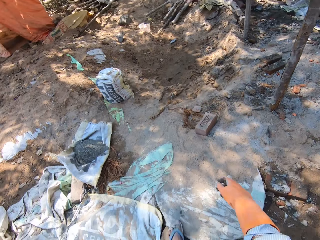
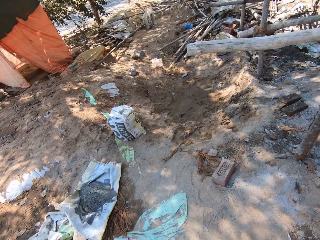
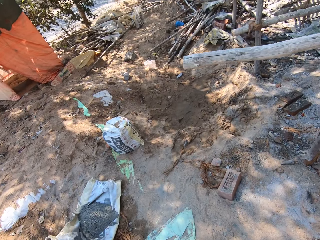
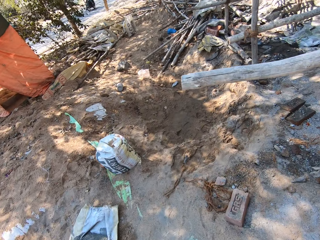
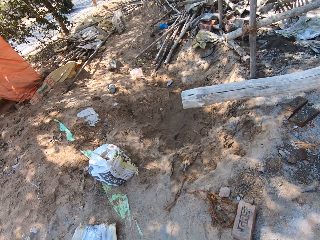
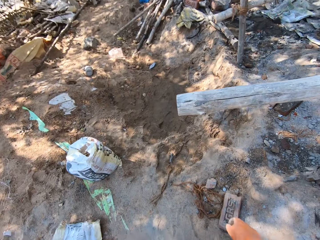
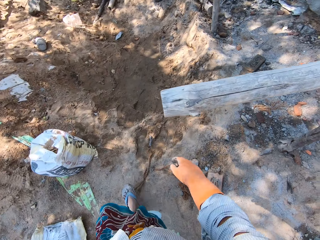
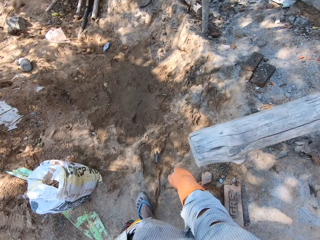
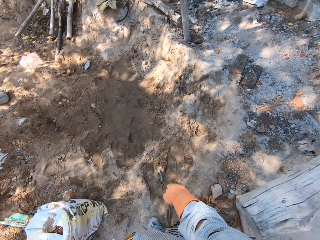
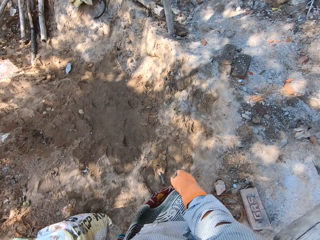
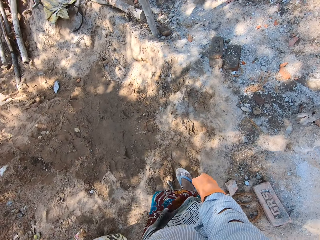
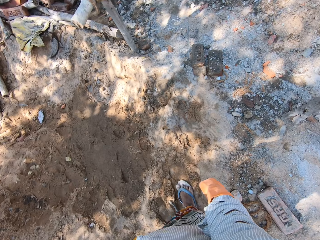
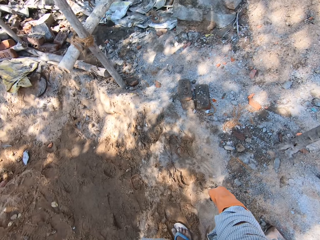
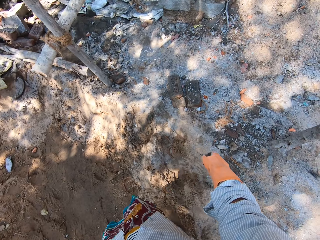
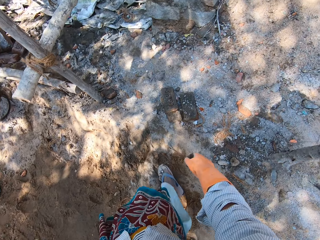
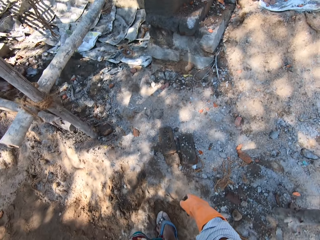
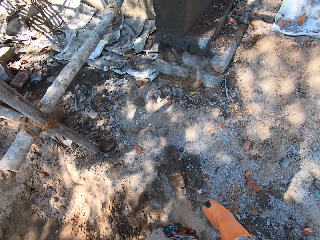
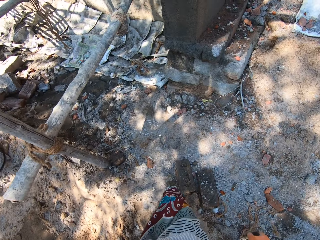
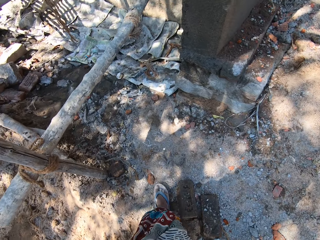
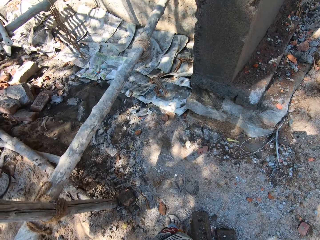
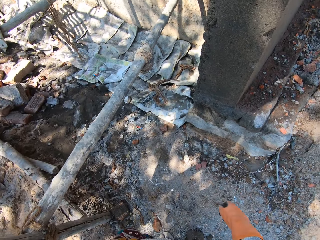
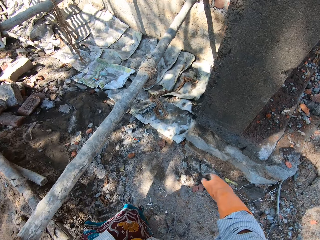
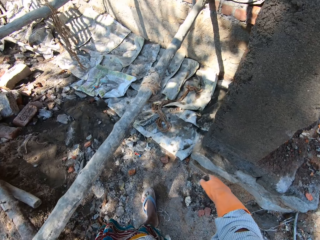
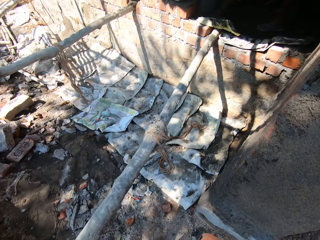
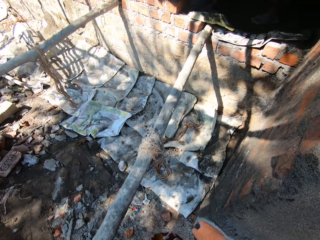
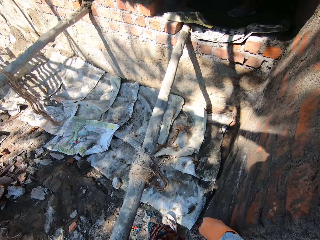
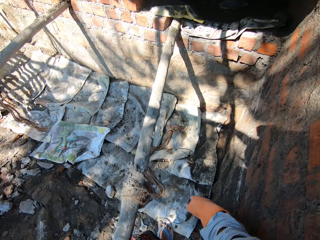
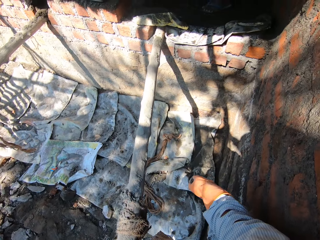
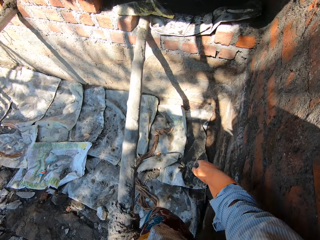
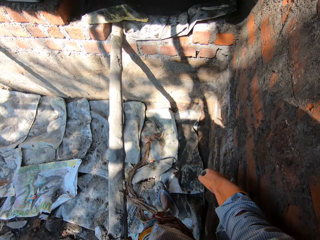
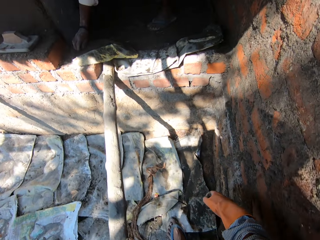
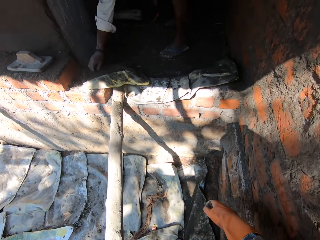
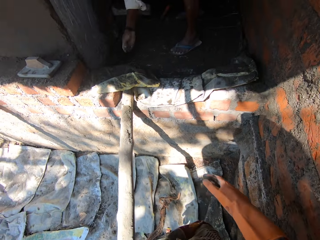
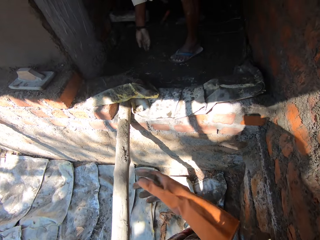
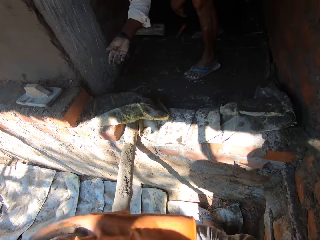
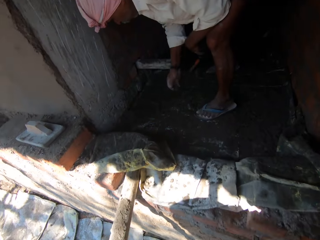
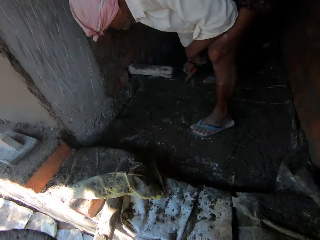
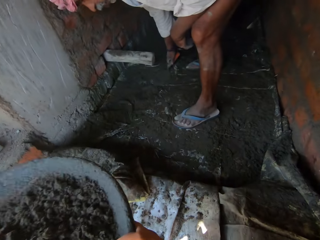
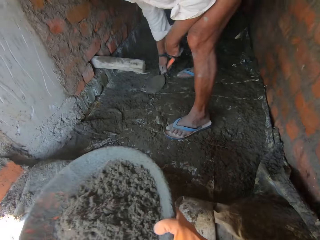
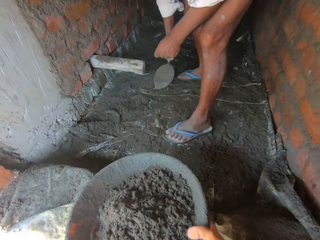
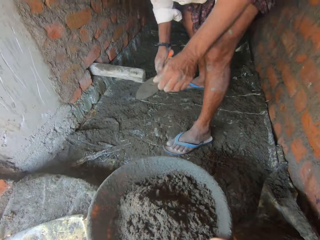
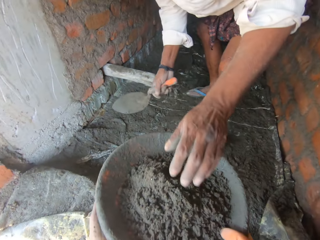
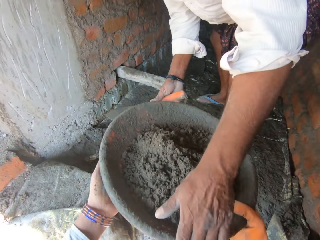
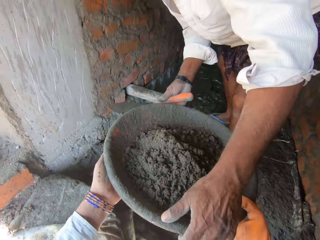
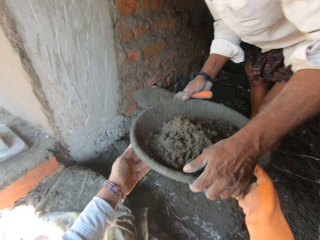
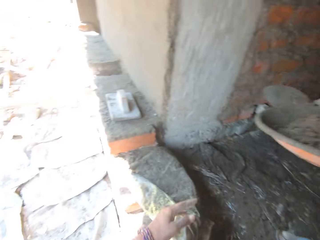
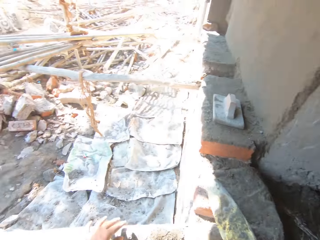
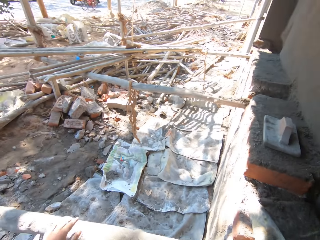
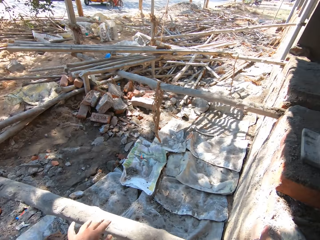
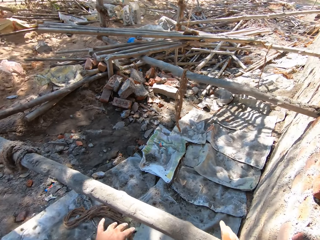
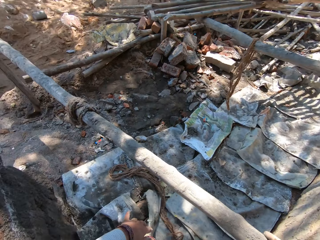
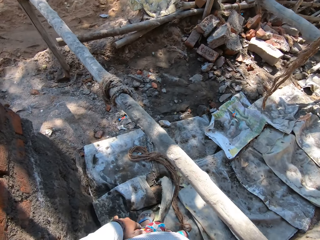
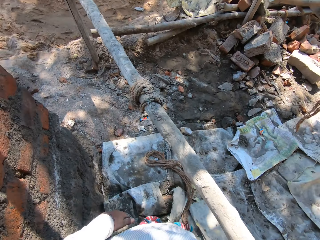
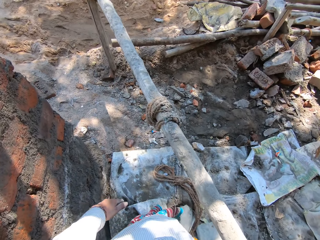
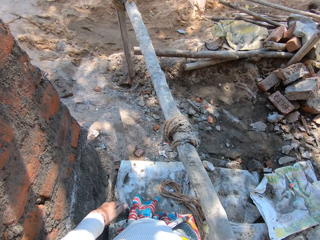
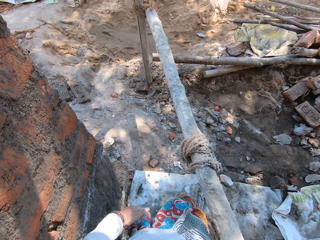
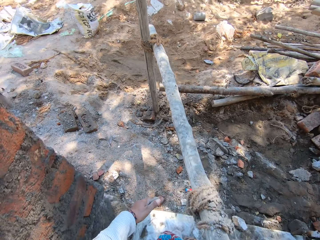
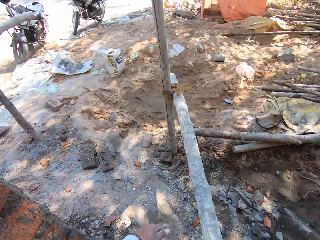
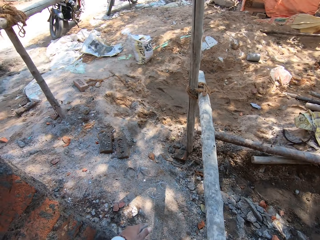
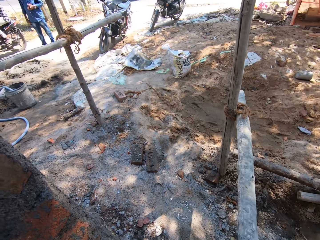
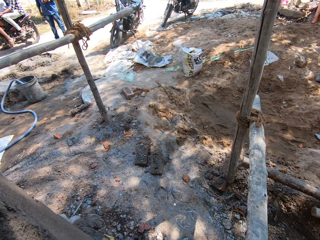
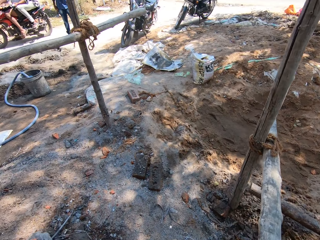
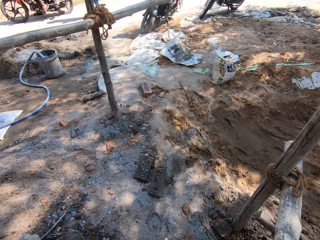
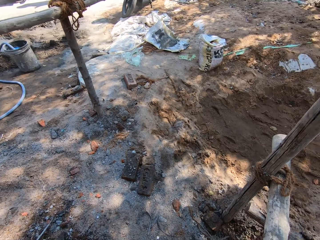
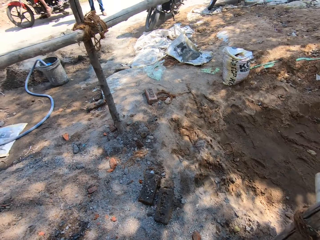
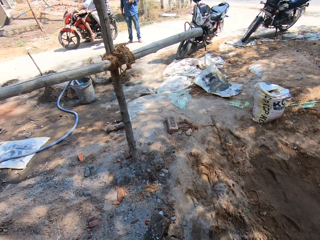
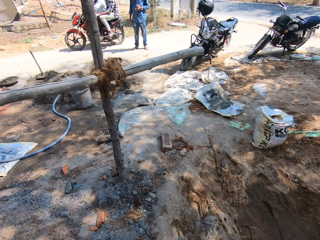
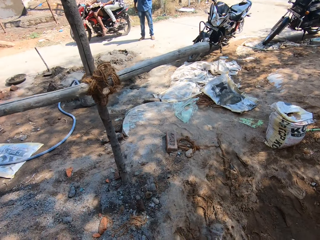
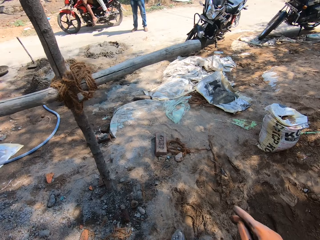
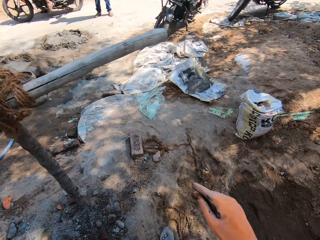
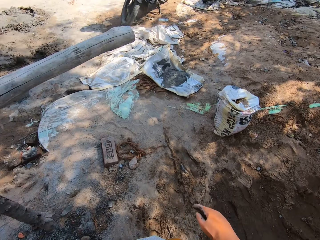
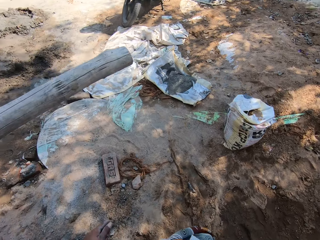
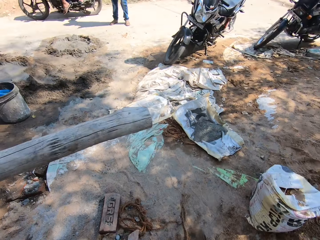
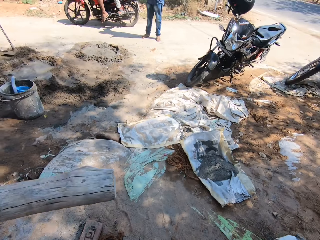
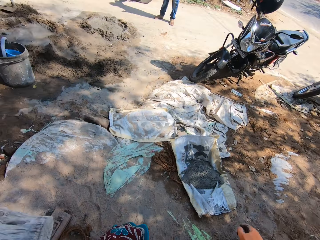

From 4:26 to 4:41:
The camera wearer gives a person the cement tray. They walk on the ground.

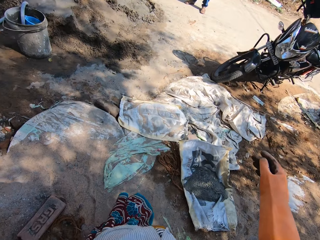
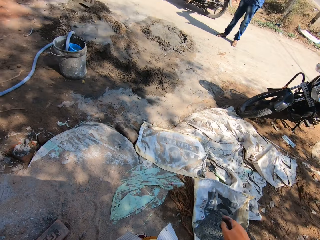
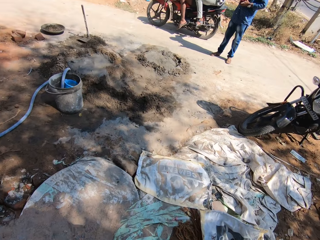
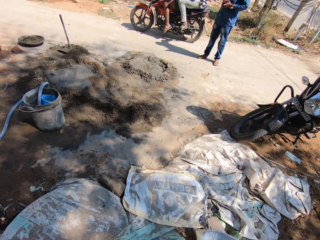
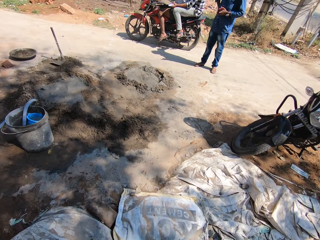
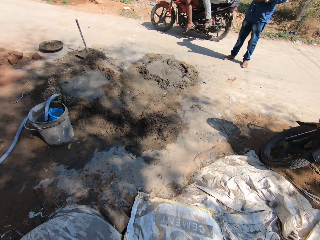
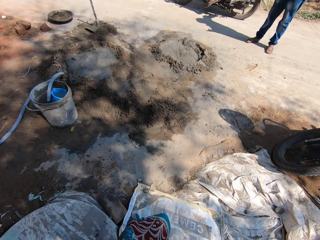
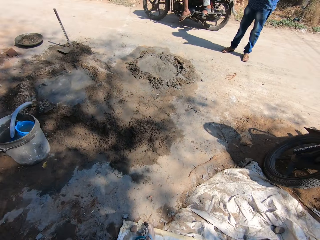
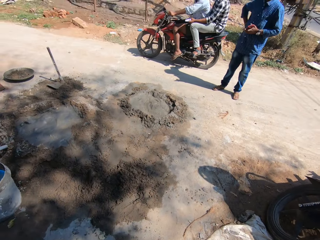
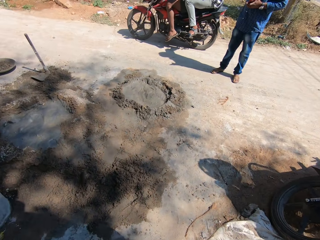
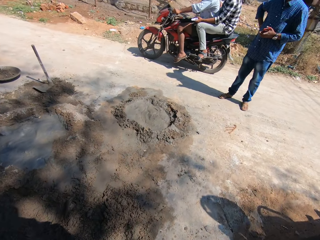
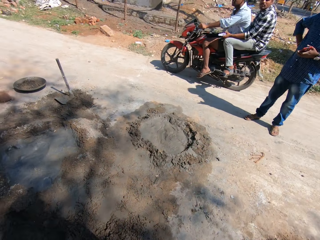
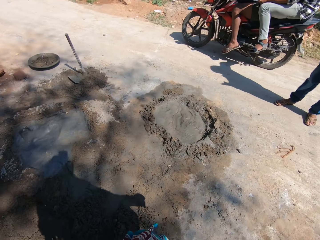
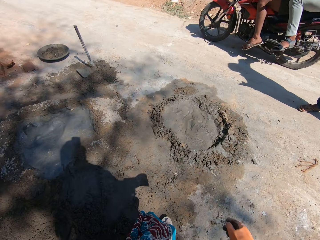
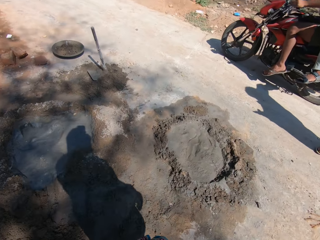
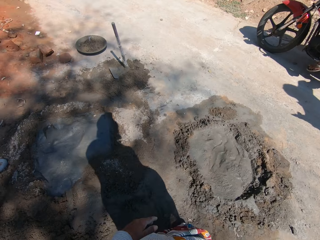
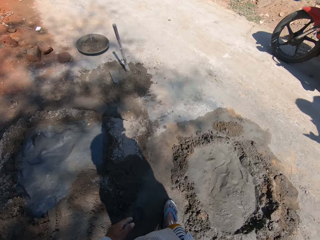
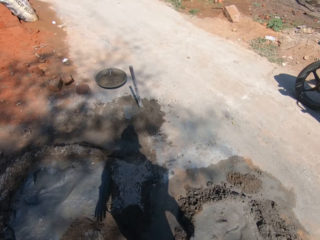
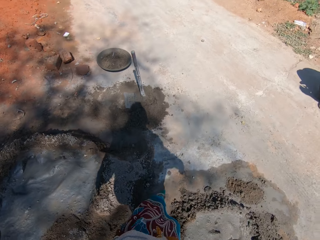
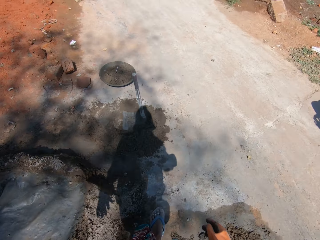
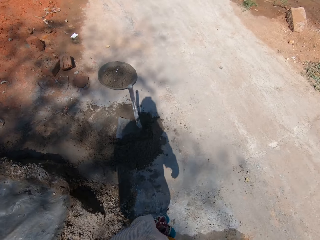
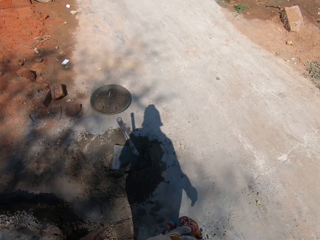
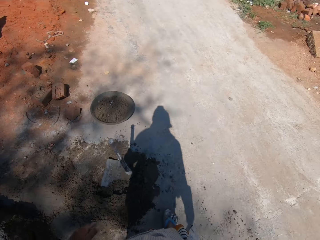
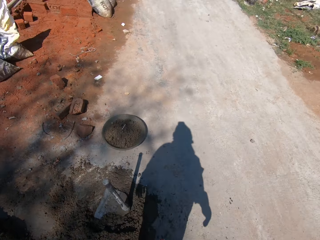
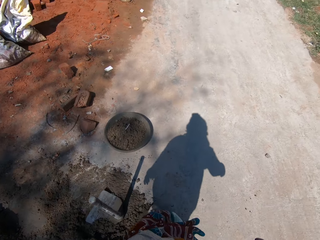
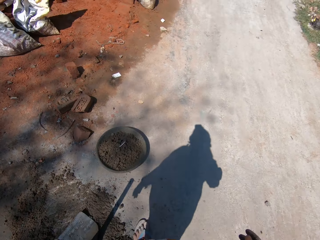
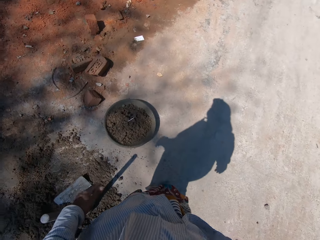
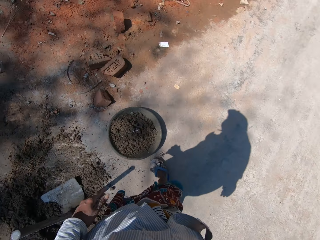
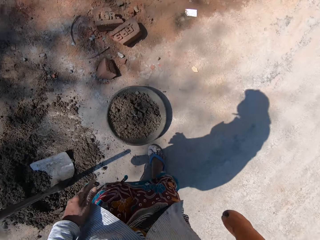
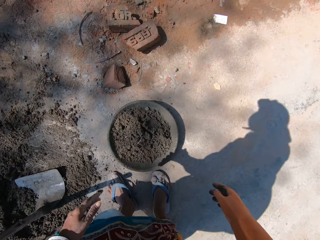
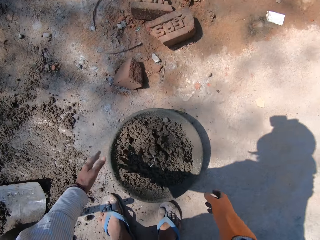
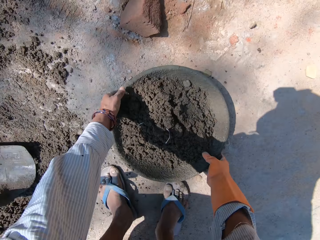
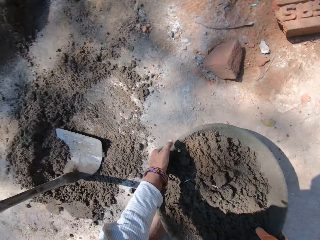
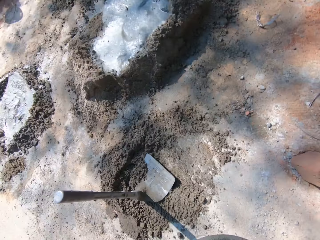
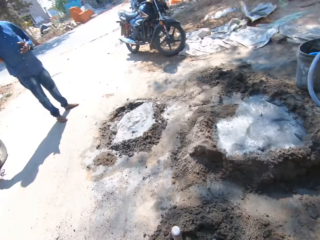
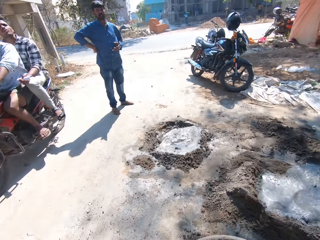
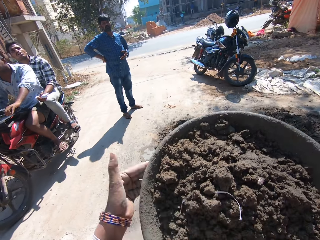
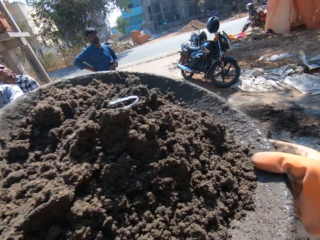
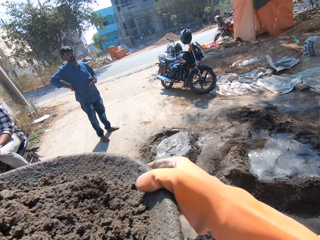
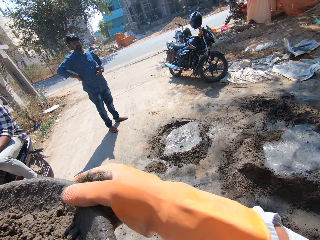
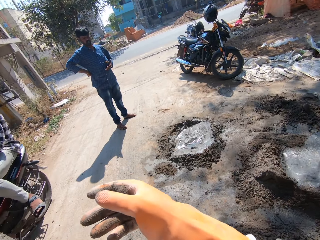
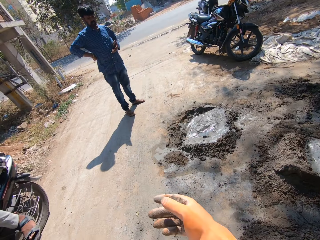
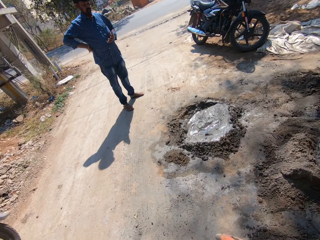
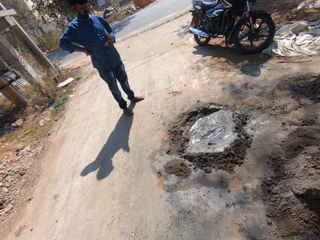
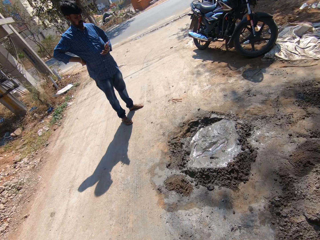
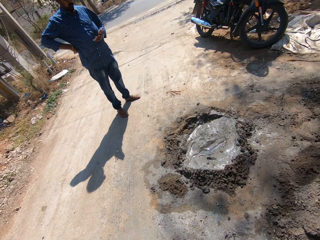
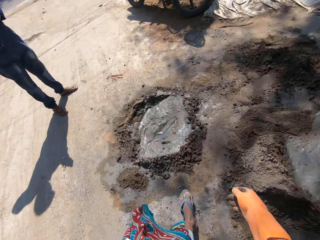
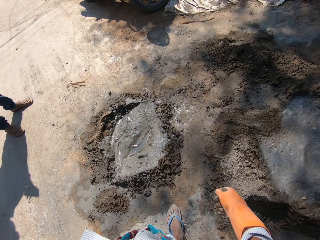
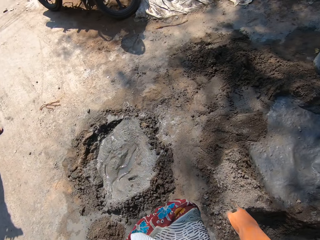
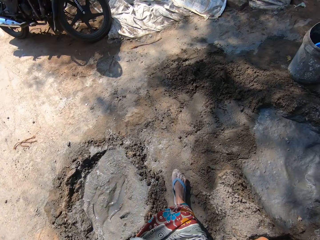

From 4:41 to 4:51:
The camera wearer picks up a basin. They look around. They carry the basin.
